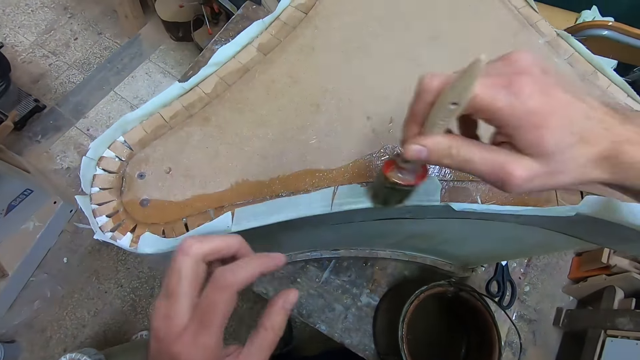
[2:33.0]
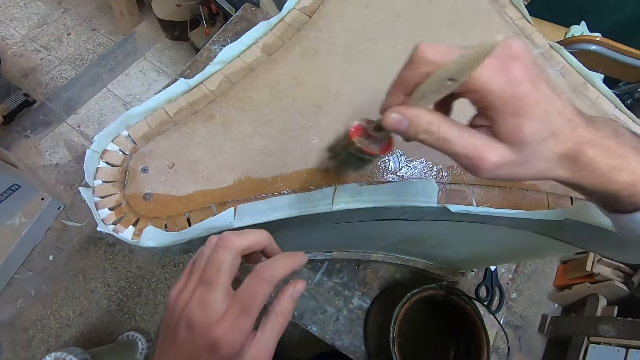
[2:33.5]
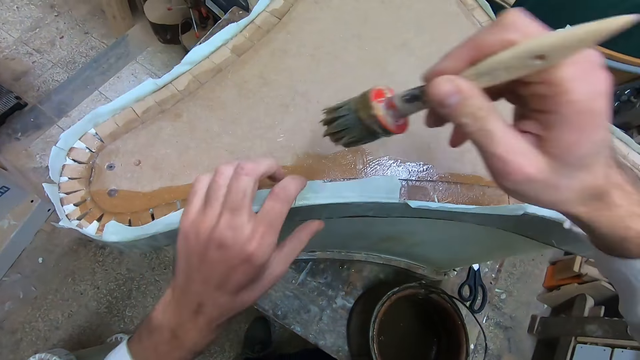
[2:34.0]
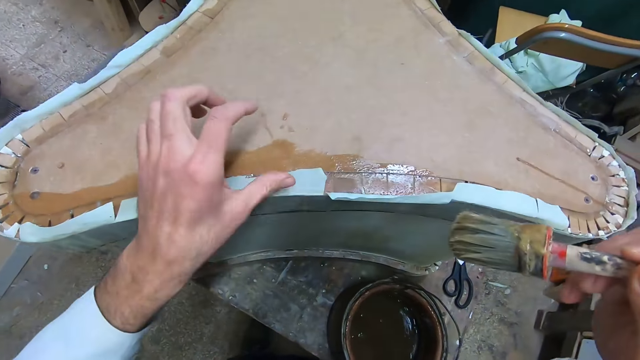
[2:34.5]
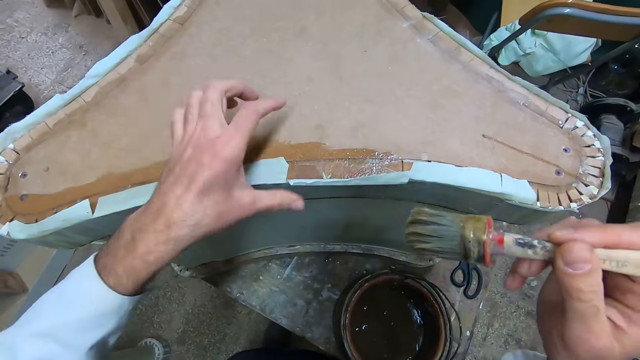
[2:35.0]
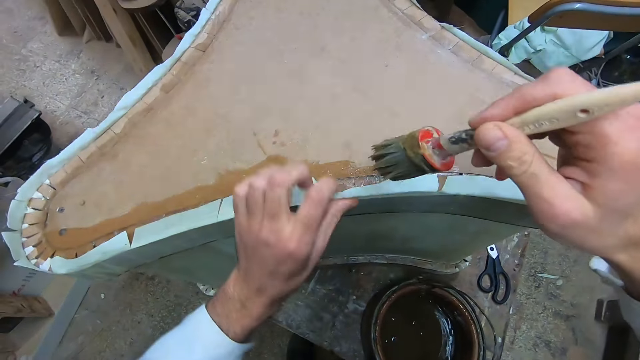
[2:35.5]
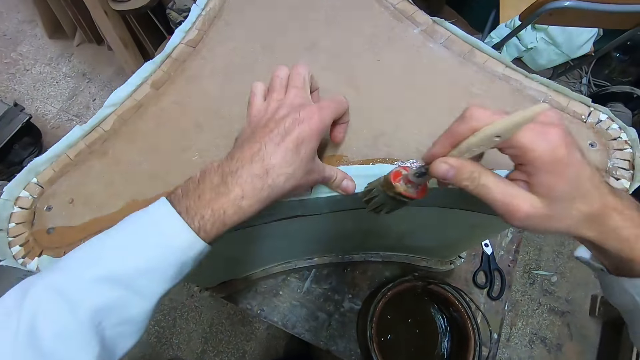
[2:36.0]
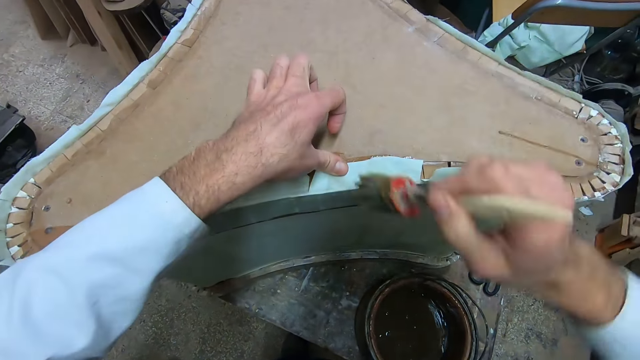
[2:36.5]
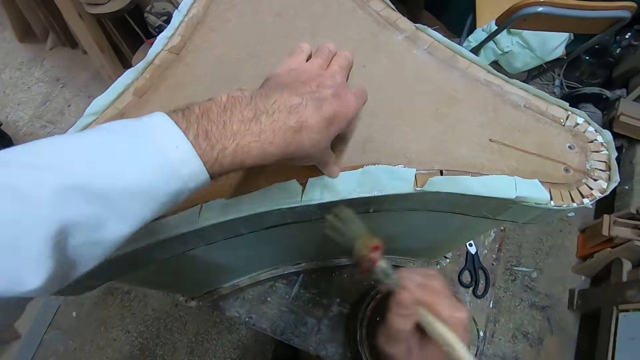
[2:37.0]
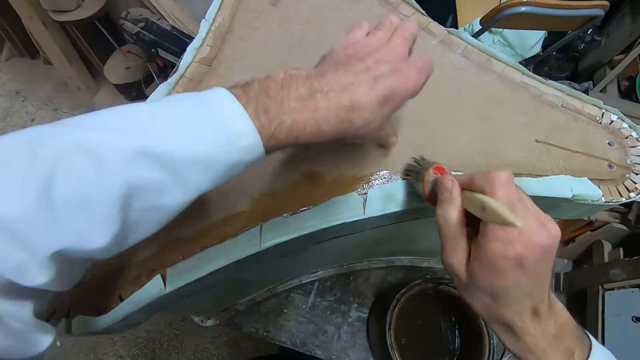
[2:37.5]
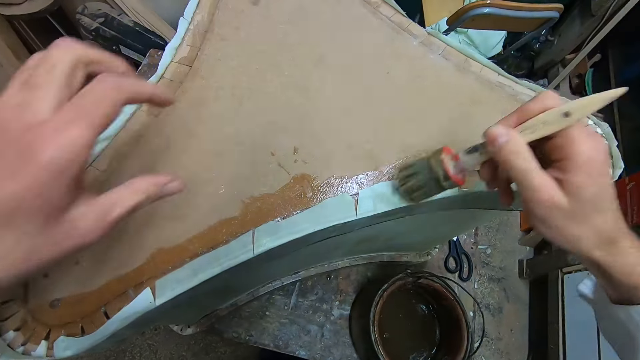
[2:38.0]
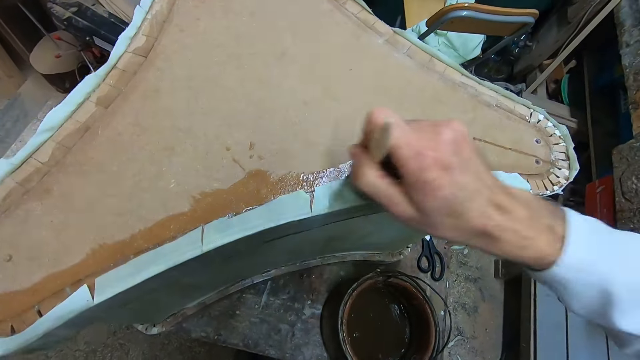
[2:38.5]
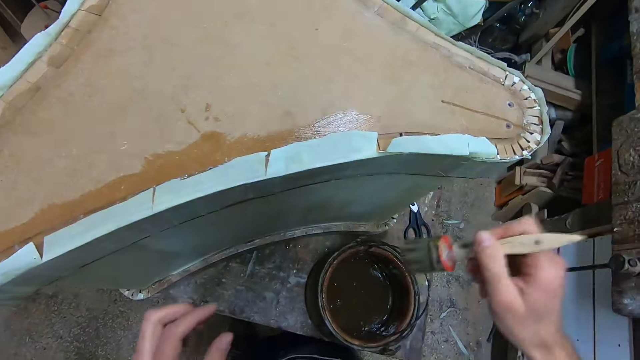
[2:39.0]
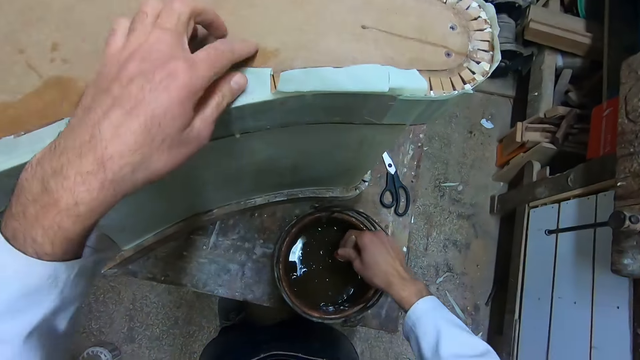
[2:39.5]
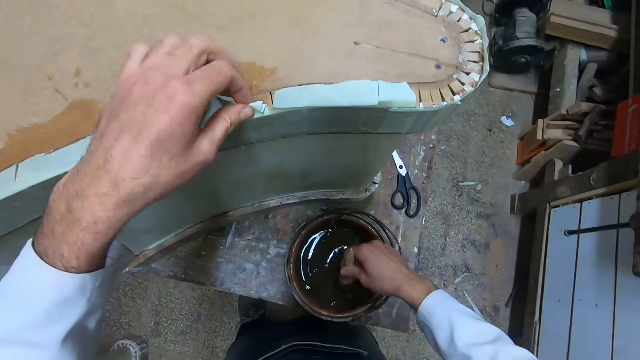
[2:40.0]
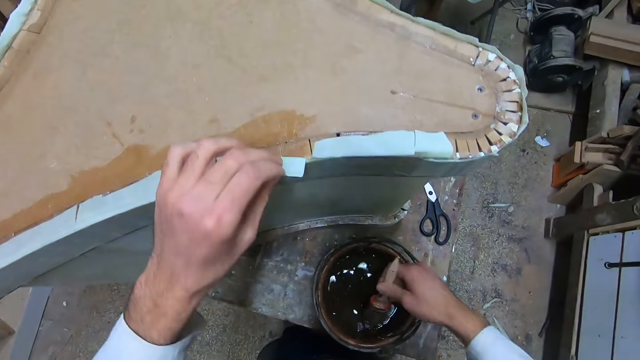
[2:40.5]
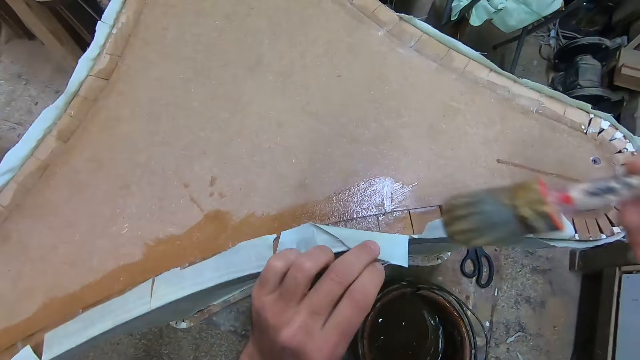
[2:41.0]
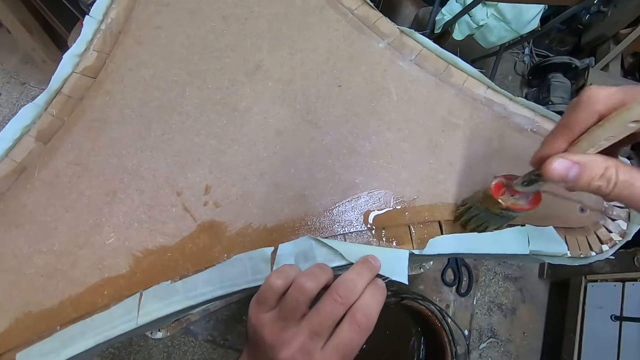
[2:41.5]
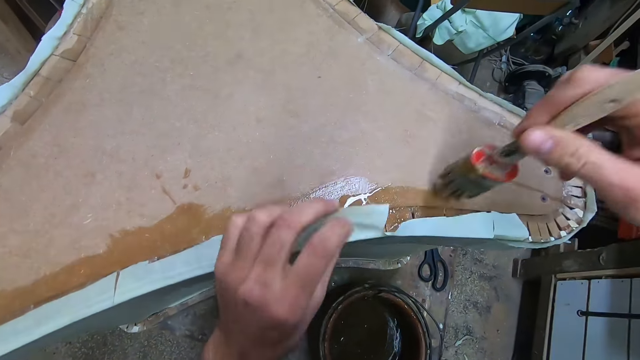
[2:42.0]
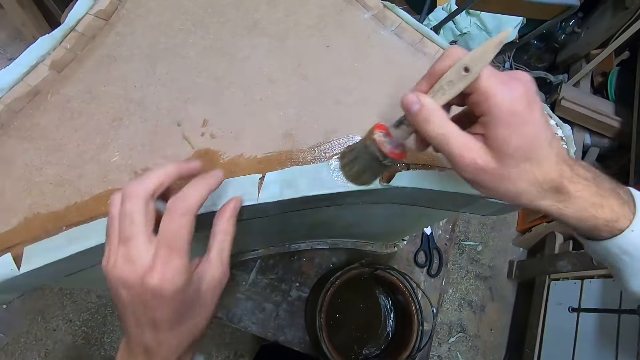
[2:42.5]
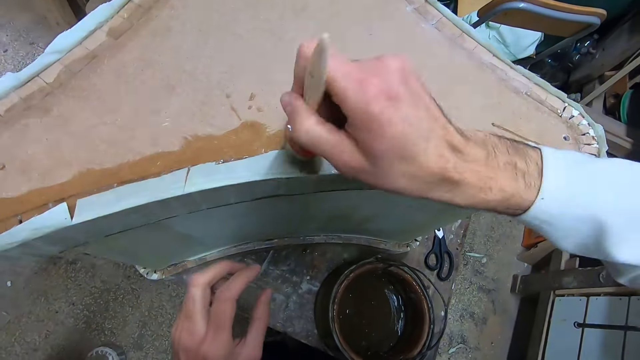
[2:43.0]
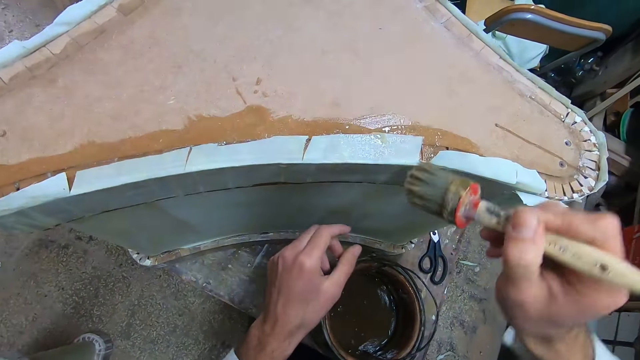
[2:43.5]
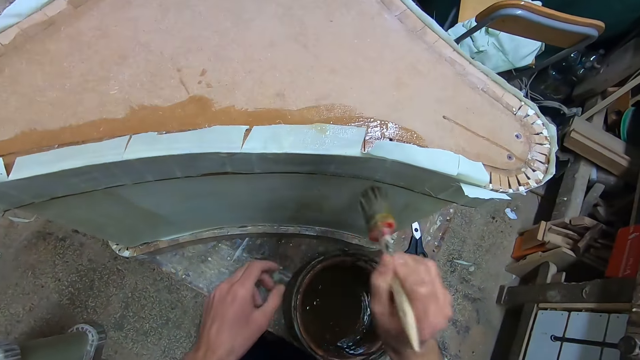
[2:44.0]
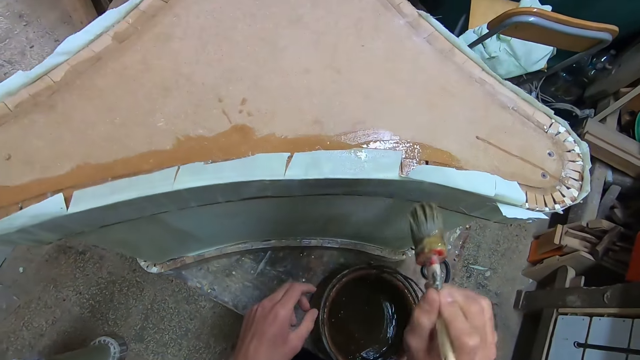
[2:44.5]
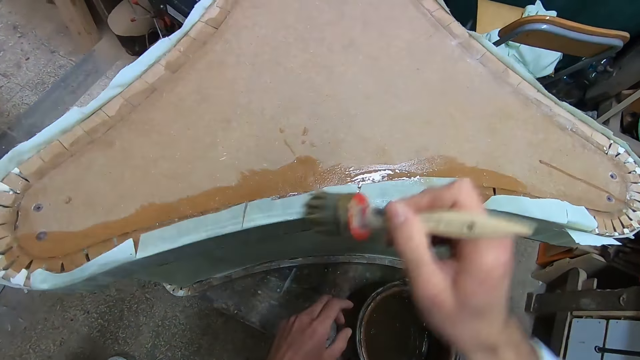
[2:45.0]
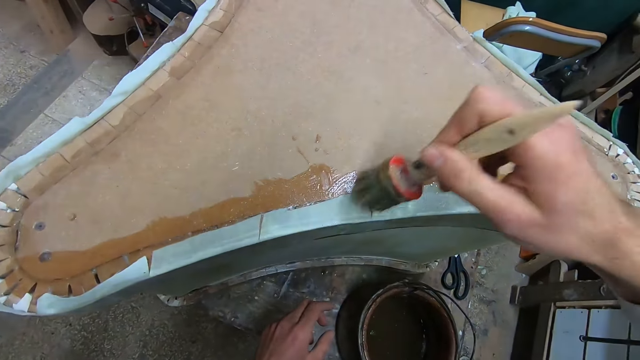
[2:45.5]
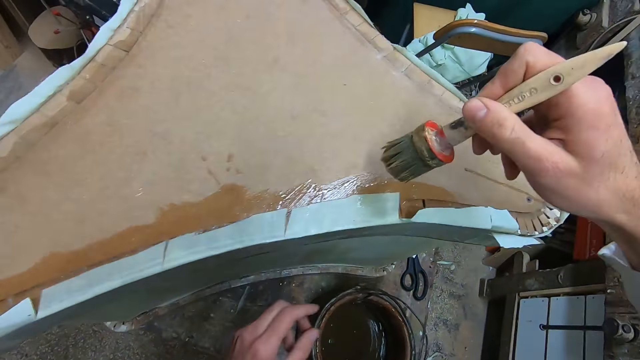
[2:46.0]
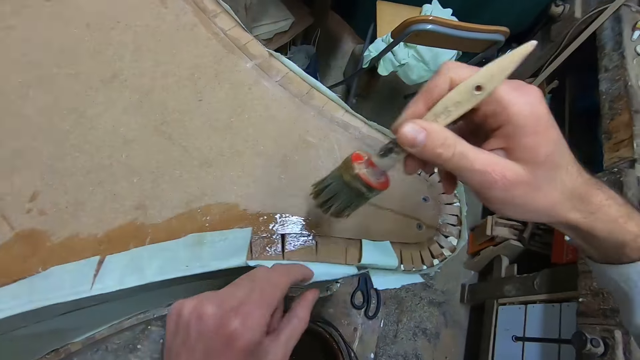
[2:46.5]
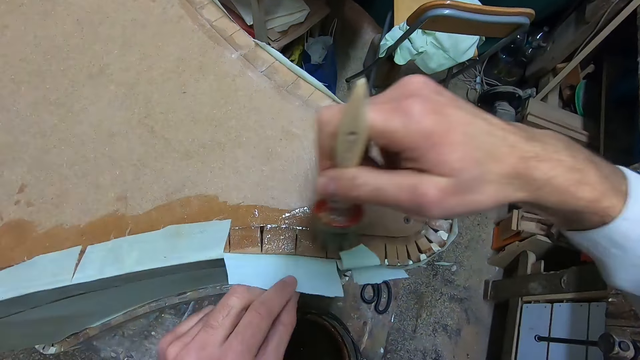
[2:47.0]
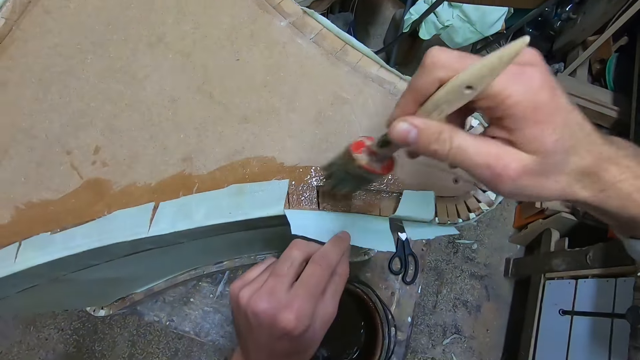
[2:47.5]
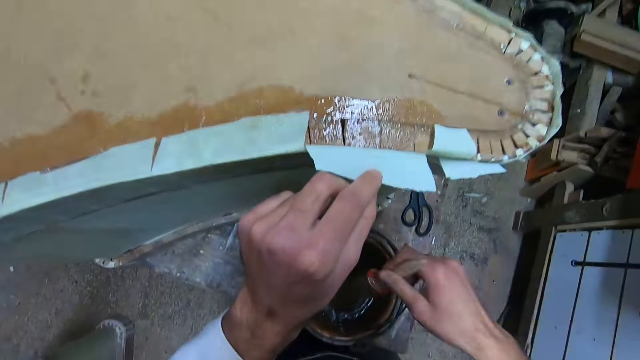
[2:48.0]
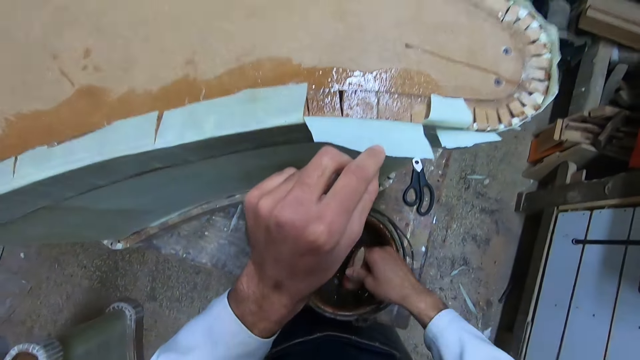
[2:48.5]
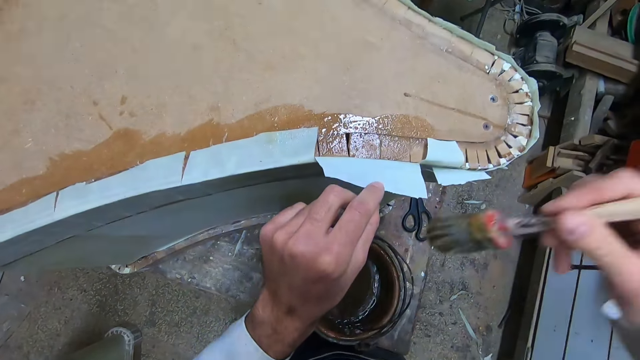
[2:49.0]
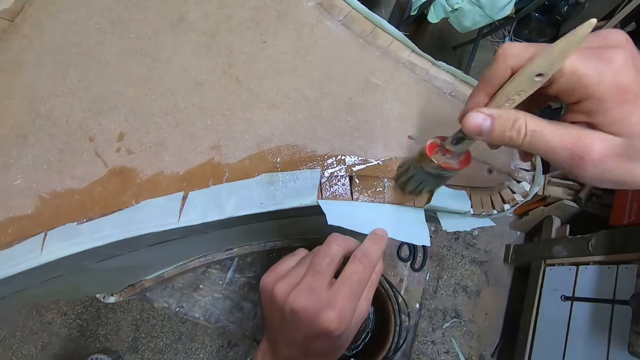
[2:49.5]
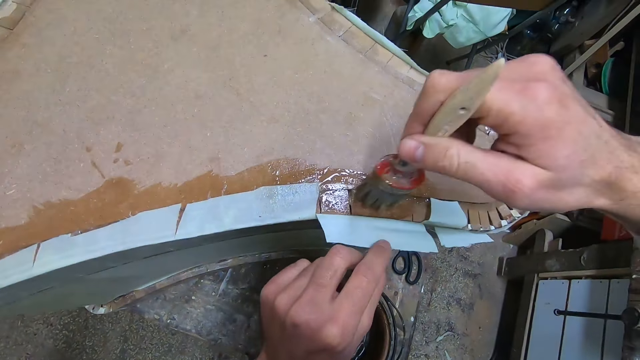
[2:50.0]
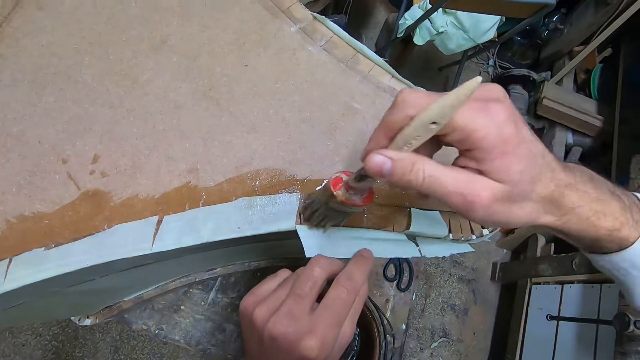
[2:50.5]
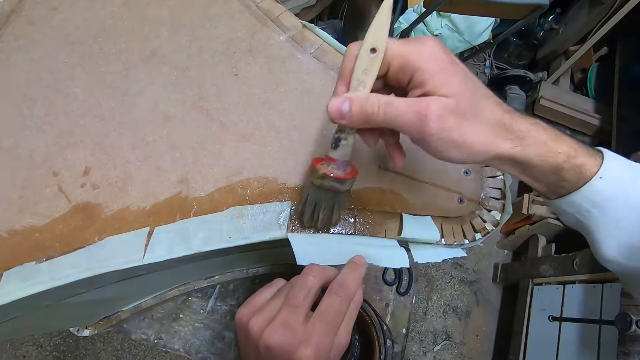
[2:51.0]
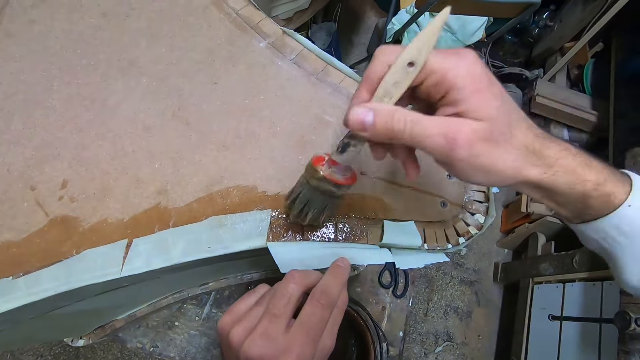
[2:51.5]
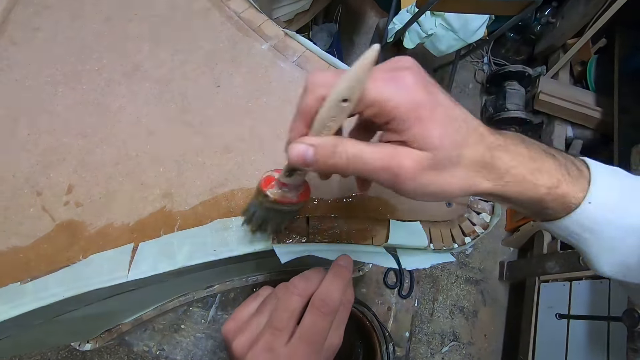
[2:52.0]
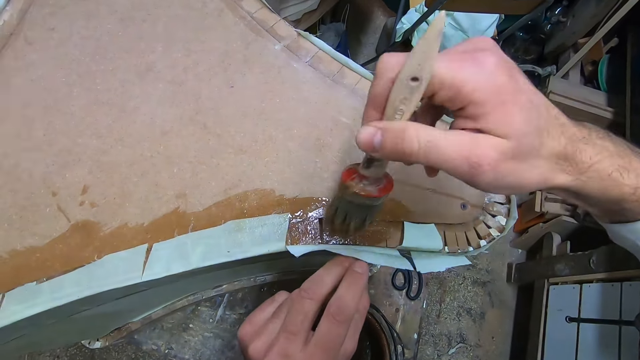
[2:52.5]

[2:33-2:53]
The camera wearer presses the cloth with fingers. They glue the board or woodwork with a brush. They dip the glue brush in the glue and touch the board. They apply glue to a part of the woodwork with a brush. They glue a part of the paper to the woodwork. They apply glue to a part of the woodwork. They touch the cloth. They dip the glue brush in the glue. They apply glue to a part of the woodwork with a brush.
